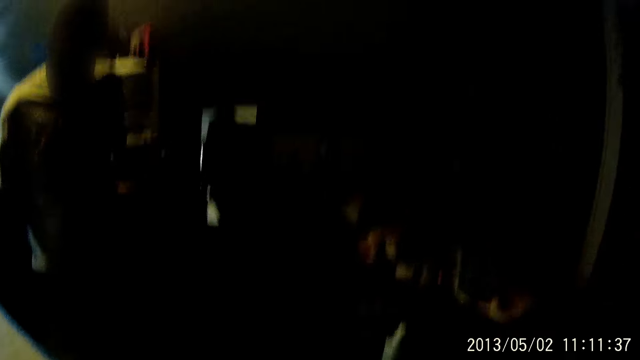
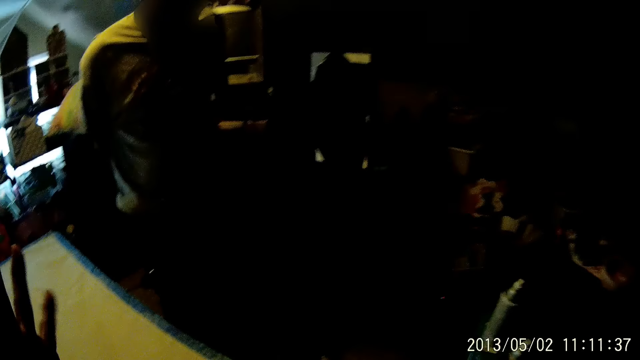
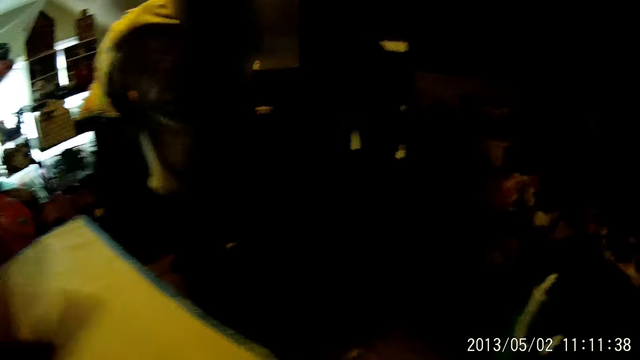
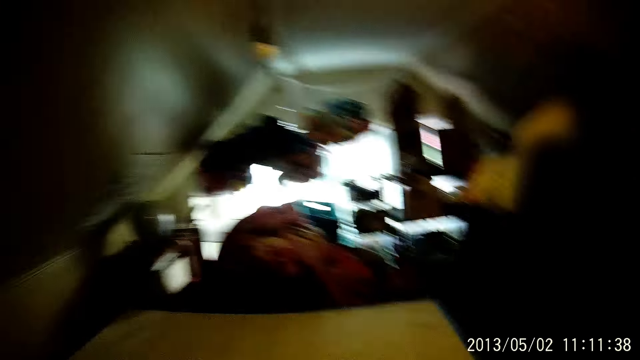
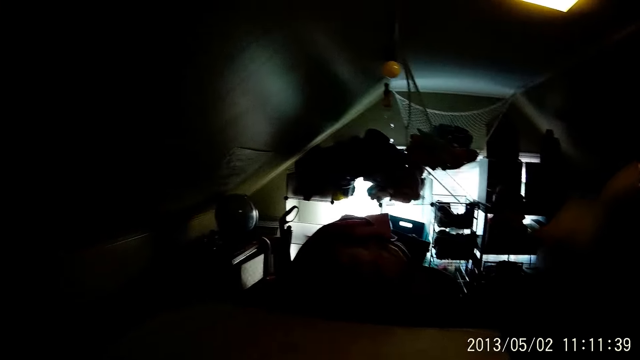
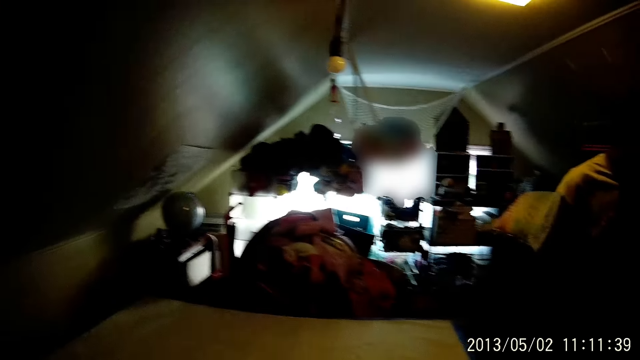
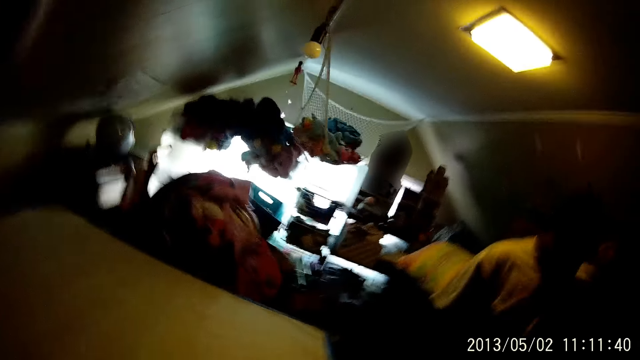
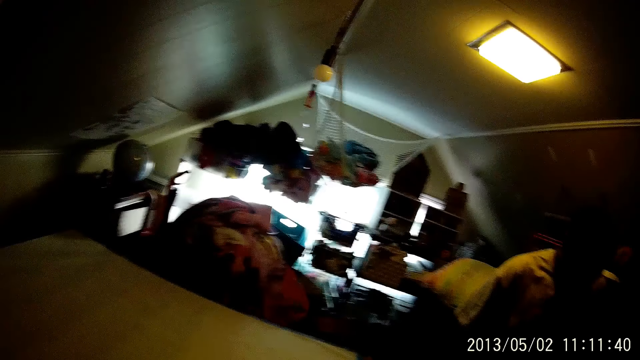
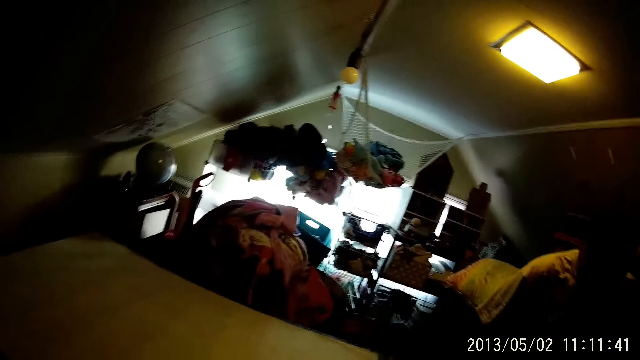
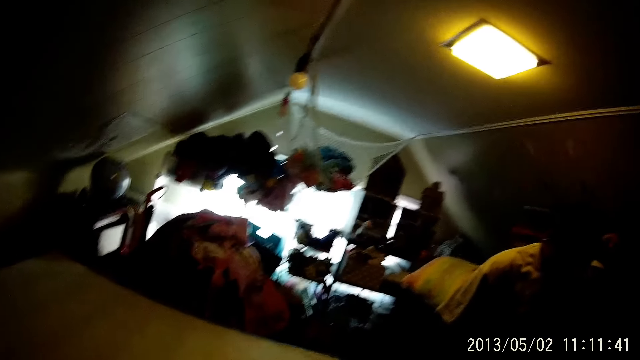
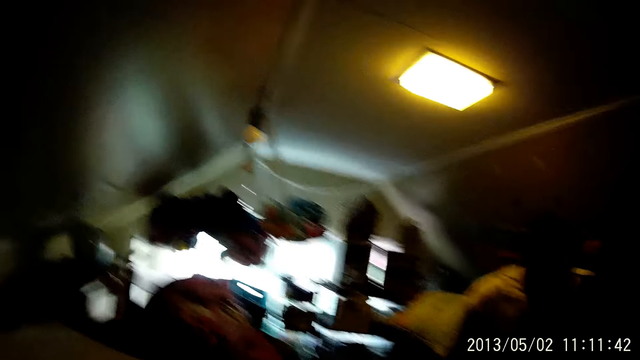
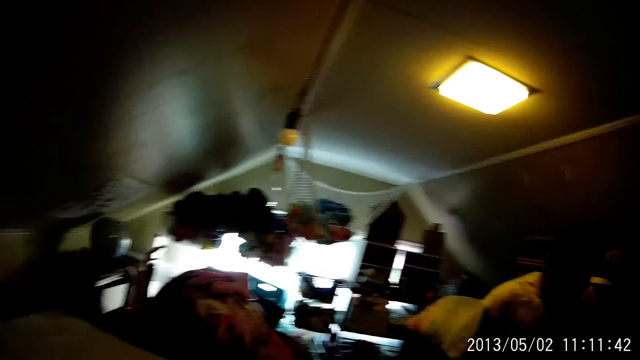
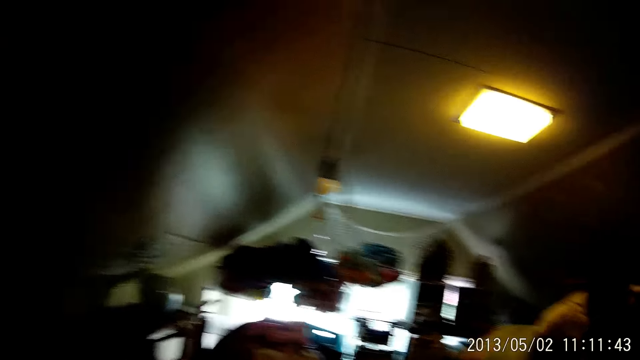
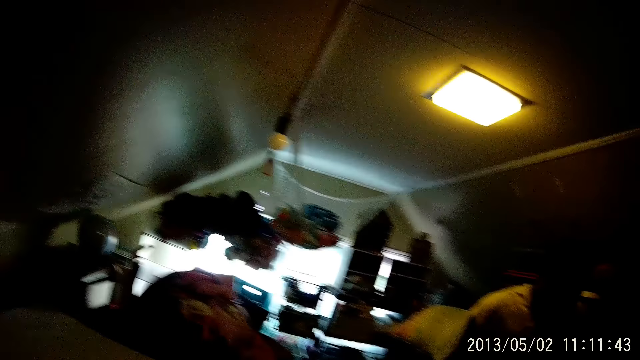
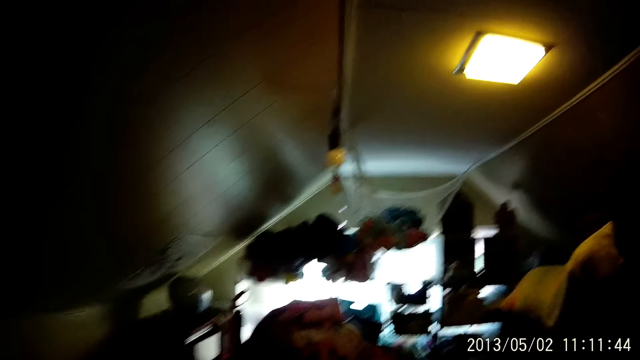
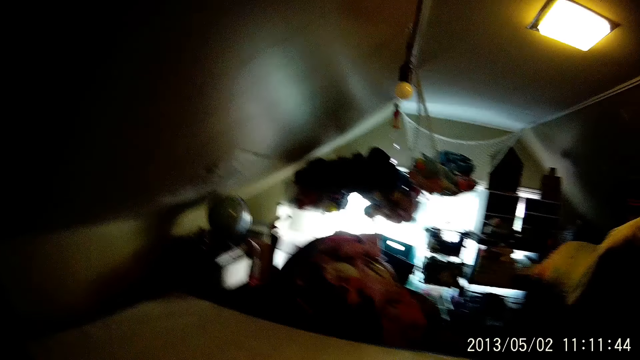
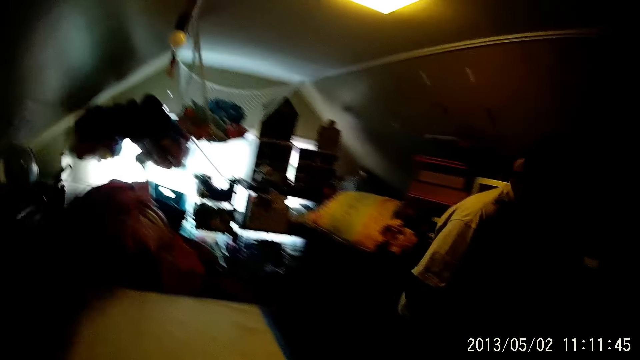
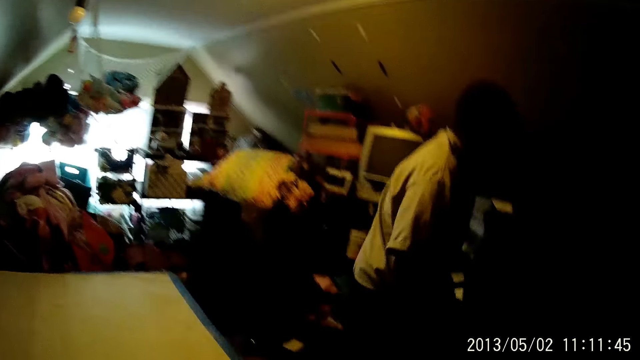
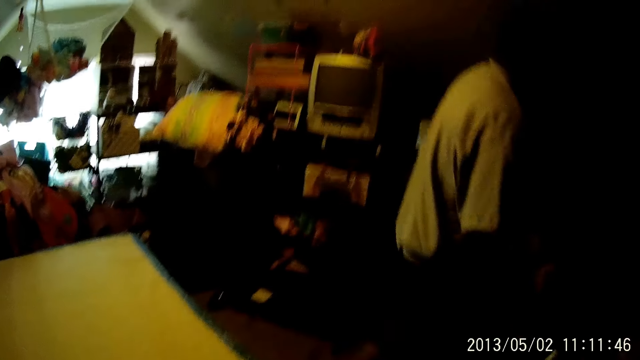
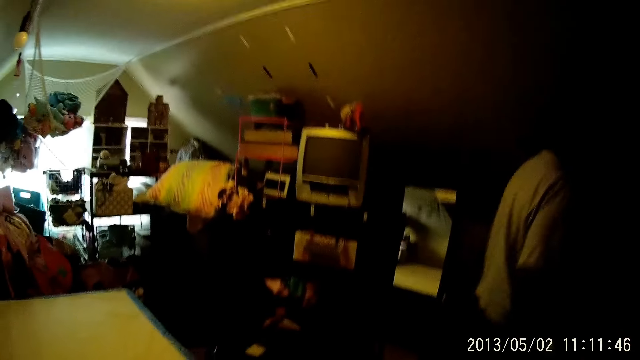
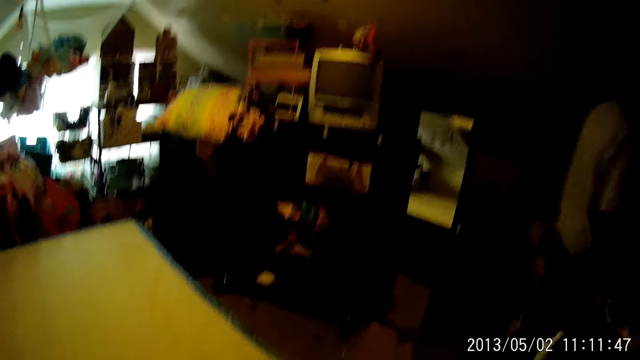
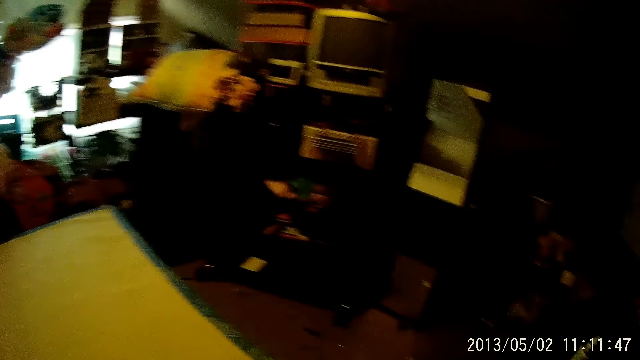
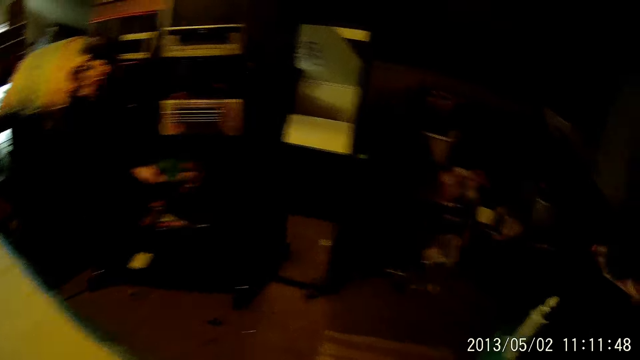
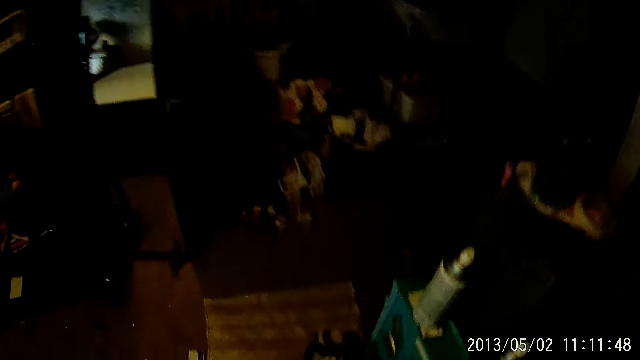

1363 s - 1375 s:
The camera wearer lifts their left hand. They turn around.

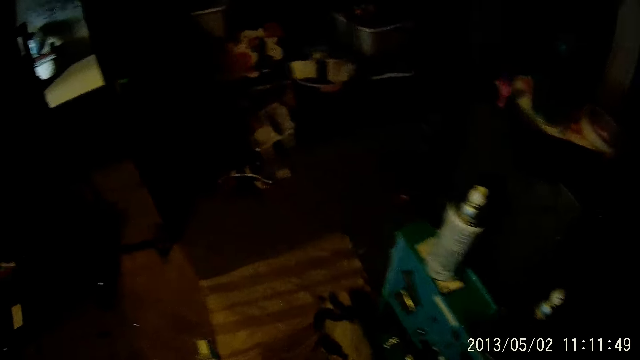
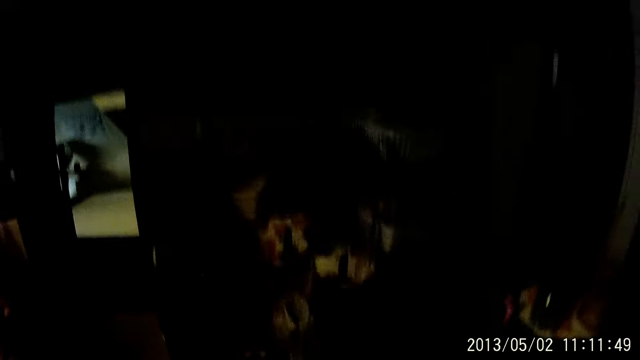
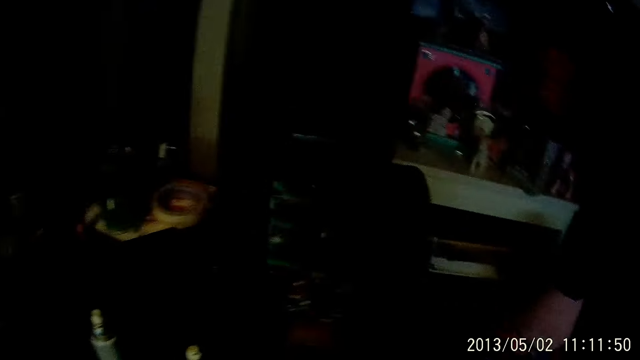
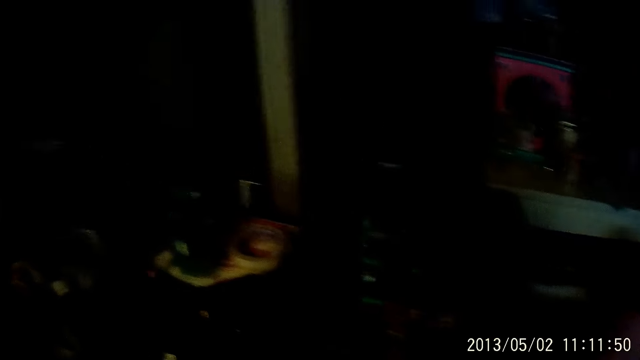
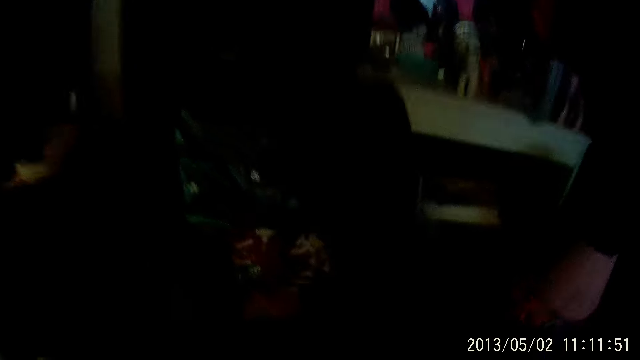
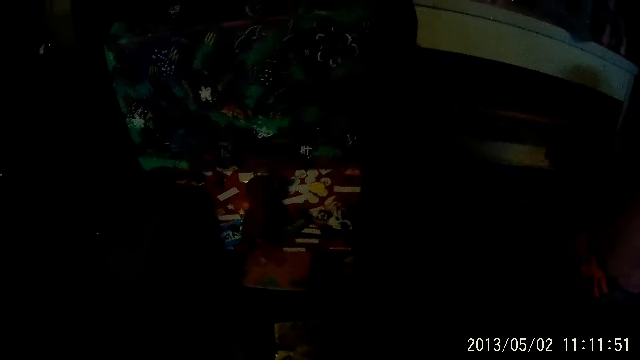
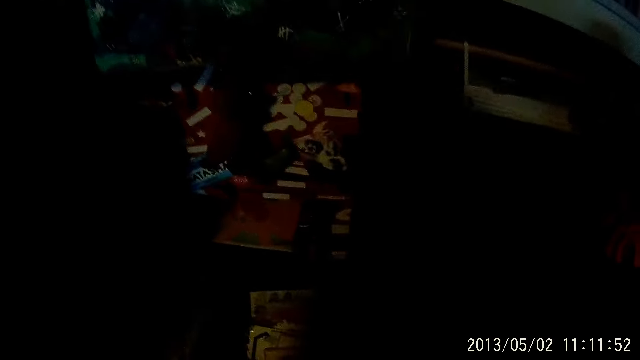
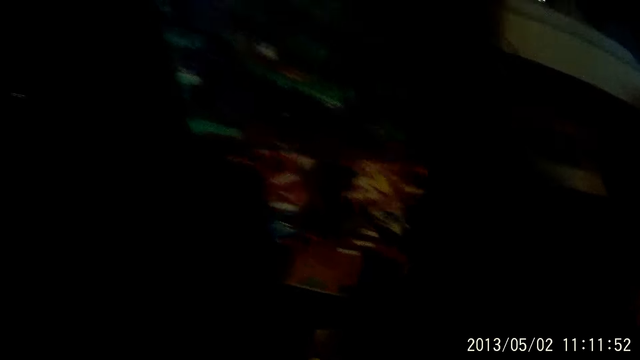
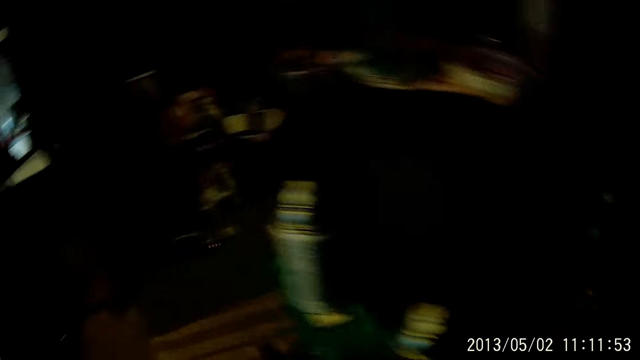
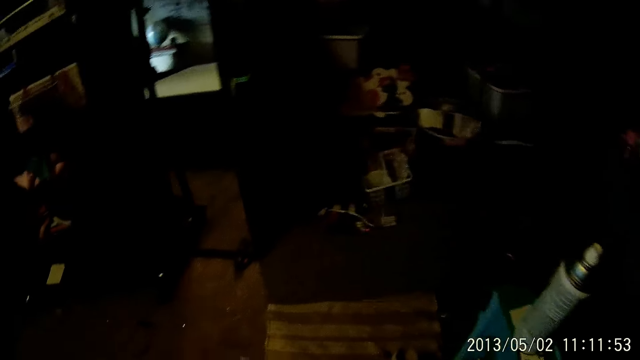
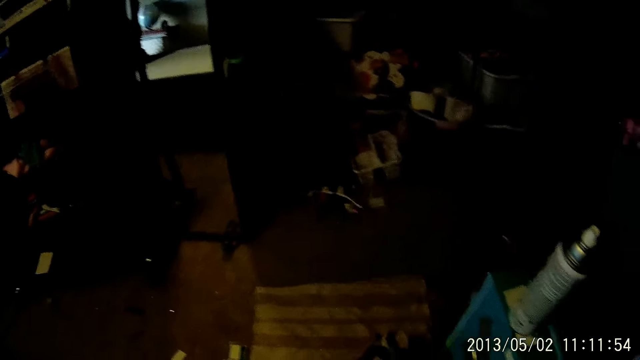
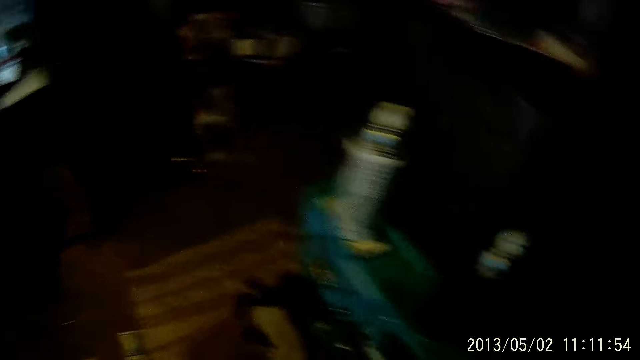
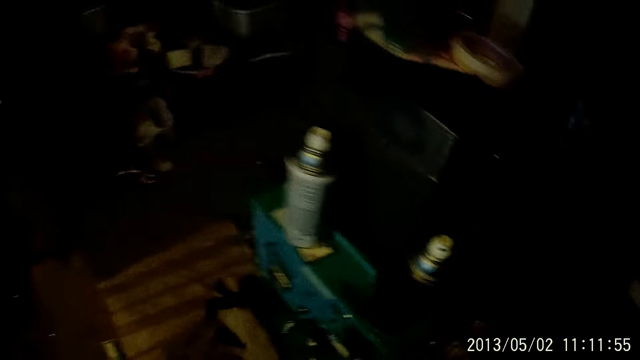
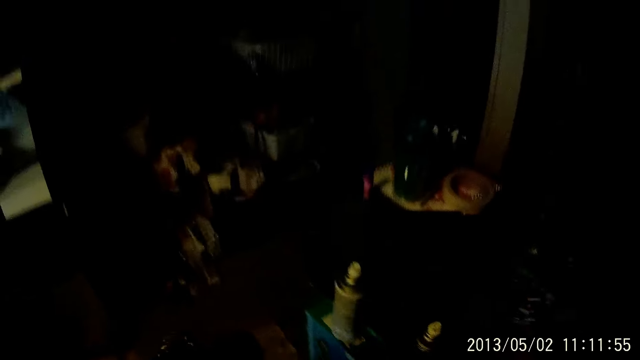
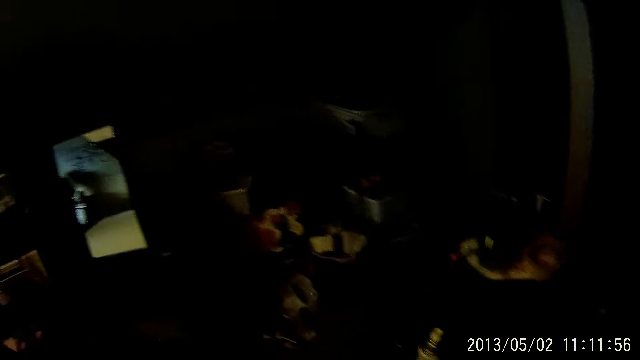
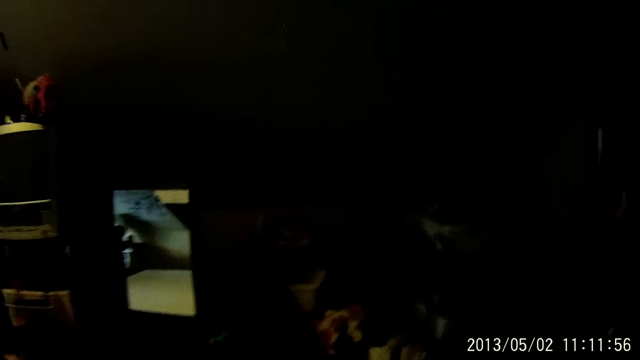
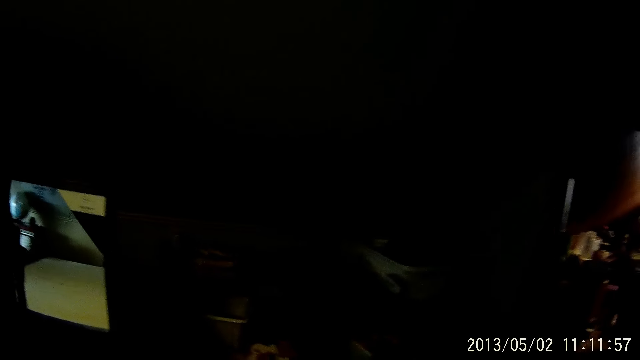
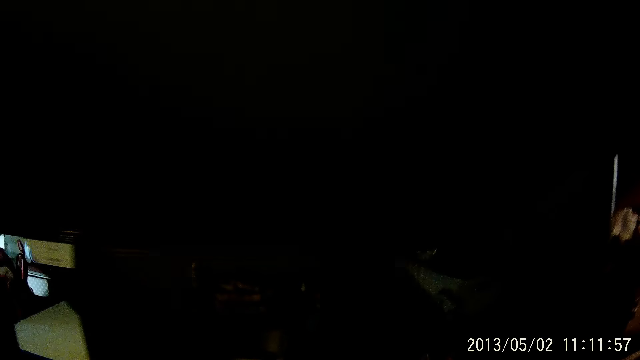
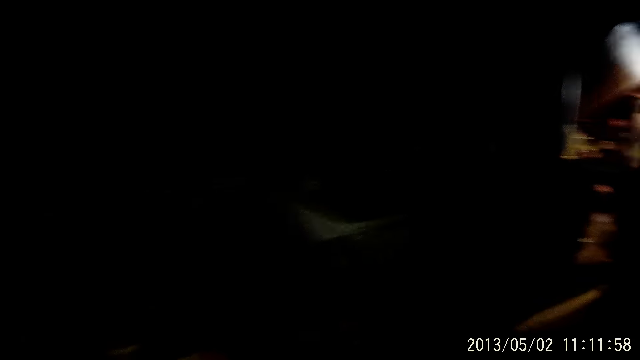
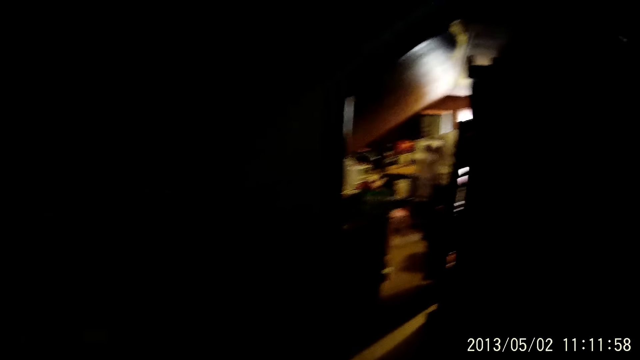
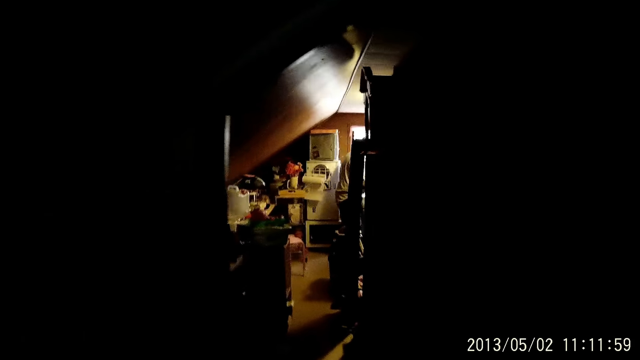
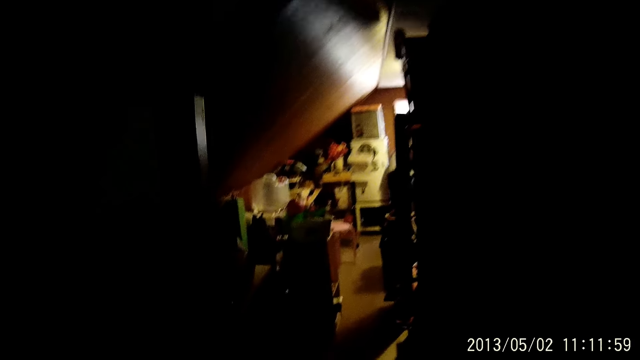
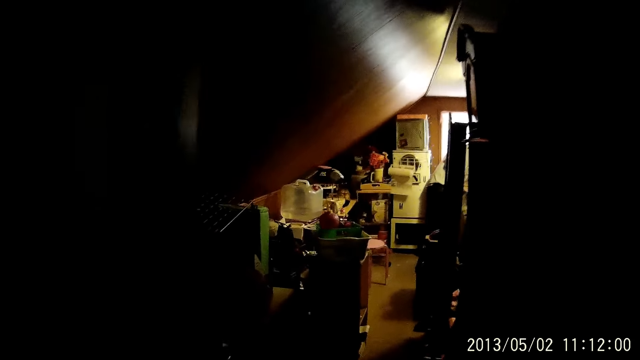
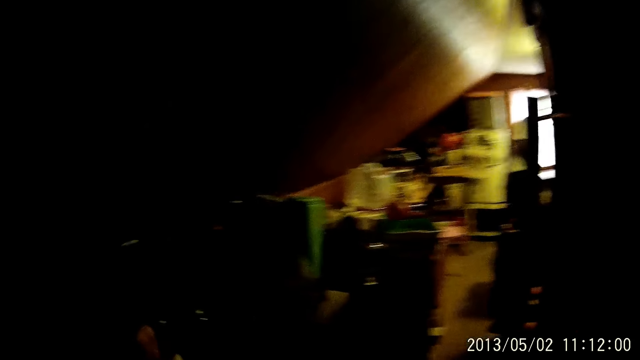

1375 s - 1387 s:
The camera wearer picks up a black bag from the floor with her right hand. She moves forward.
